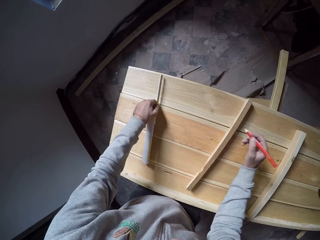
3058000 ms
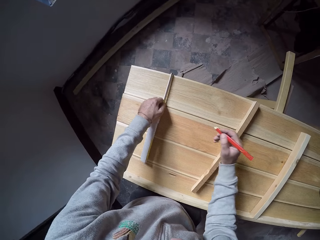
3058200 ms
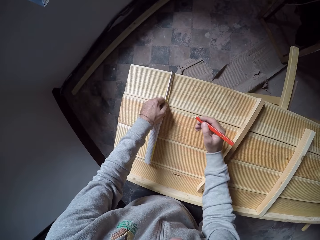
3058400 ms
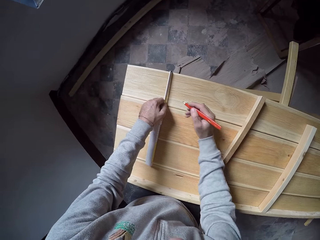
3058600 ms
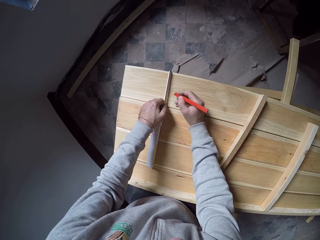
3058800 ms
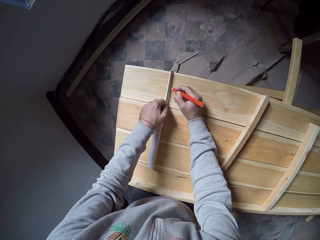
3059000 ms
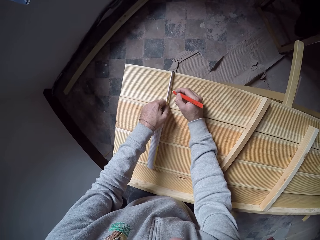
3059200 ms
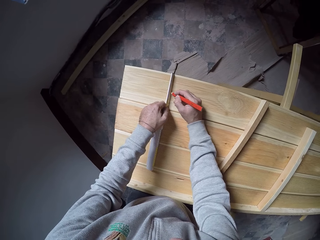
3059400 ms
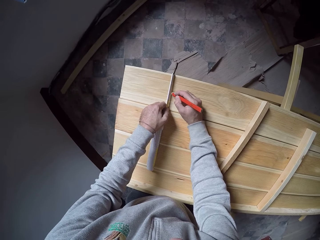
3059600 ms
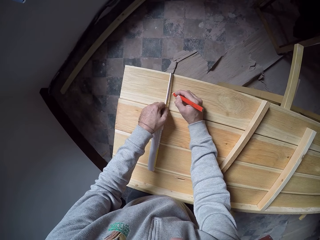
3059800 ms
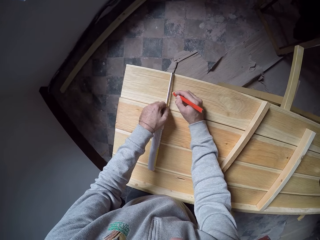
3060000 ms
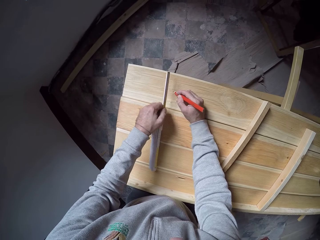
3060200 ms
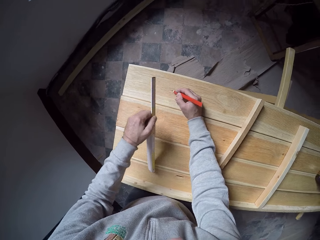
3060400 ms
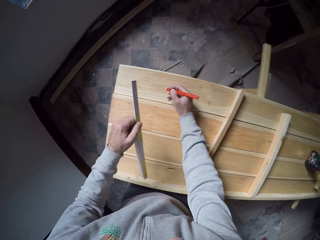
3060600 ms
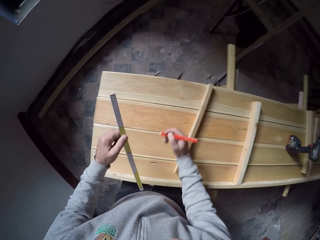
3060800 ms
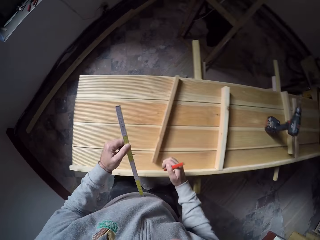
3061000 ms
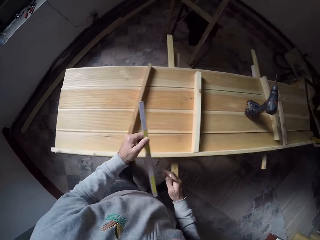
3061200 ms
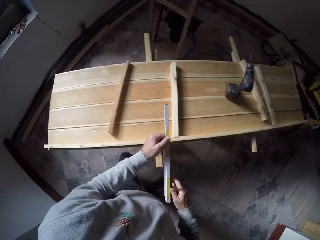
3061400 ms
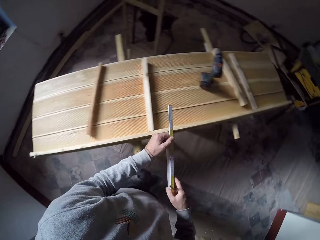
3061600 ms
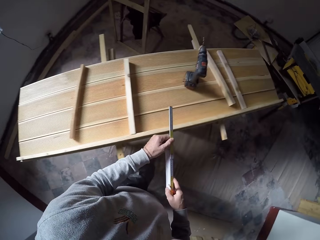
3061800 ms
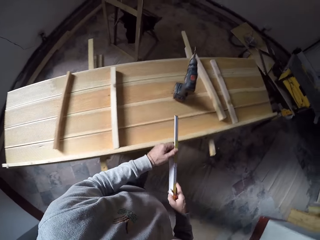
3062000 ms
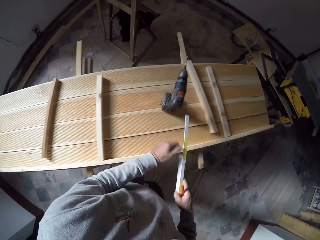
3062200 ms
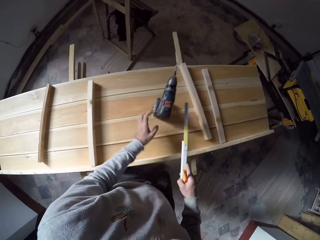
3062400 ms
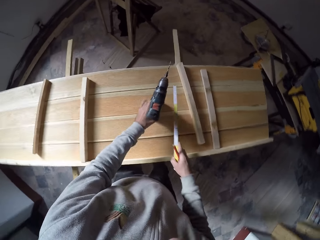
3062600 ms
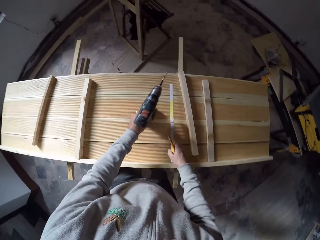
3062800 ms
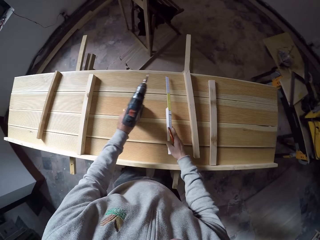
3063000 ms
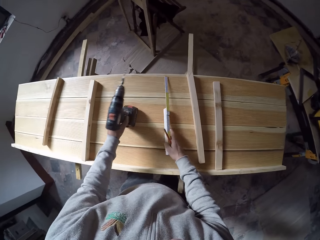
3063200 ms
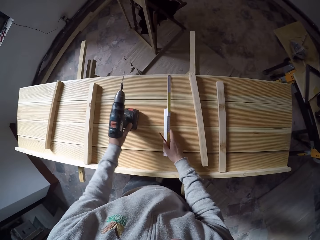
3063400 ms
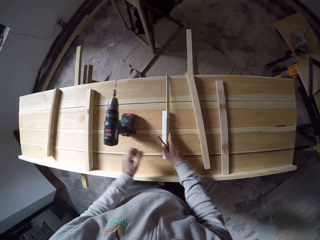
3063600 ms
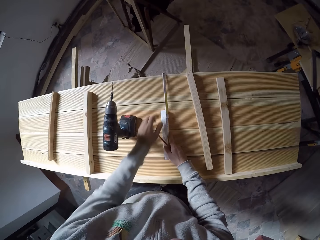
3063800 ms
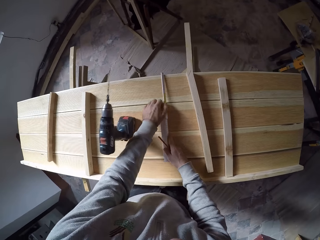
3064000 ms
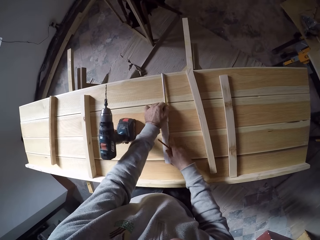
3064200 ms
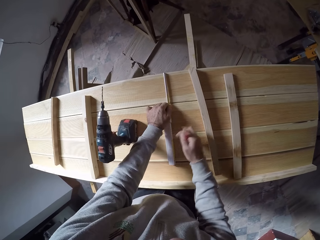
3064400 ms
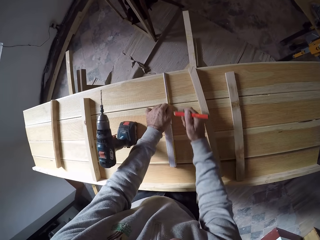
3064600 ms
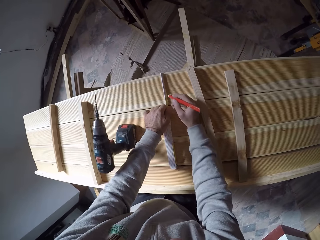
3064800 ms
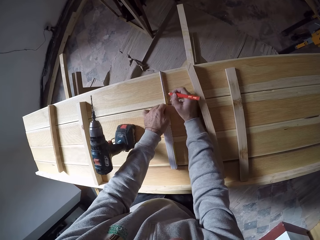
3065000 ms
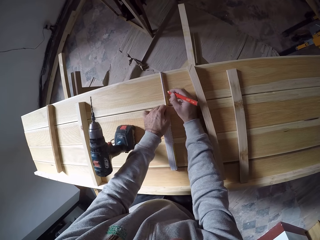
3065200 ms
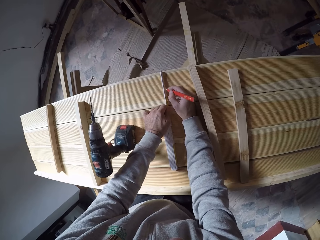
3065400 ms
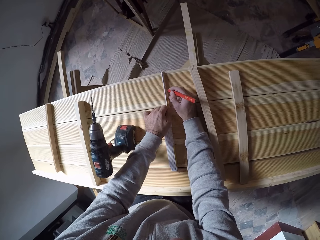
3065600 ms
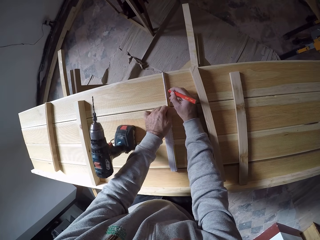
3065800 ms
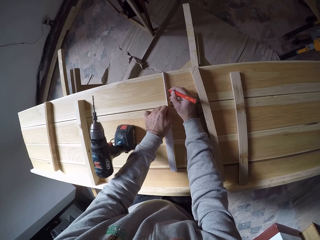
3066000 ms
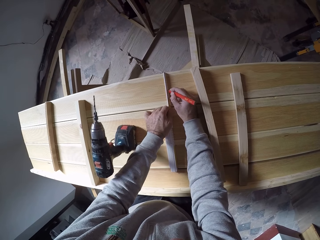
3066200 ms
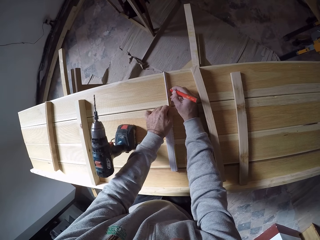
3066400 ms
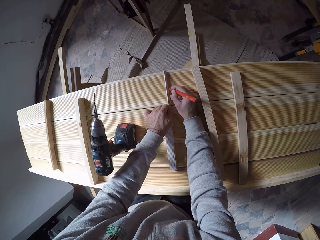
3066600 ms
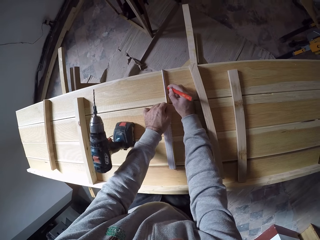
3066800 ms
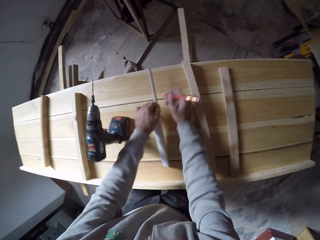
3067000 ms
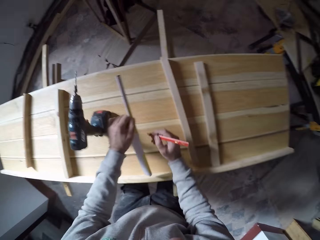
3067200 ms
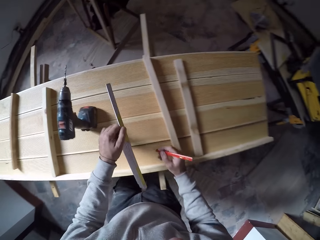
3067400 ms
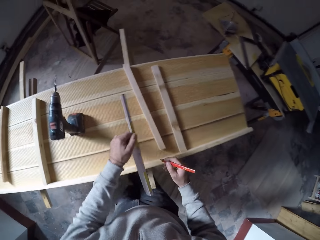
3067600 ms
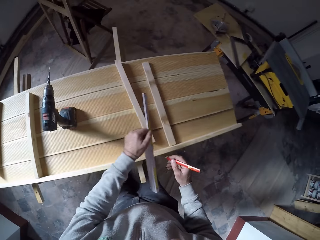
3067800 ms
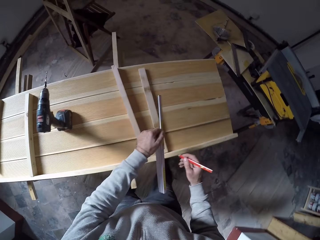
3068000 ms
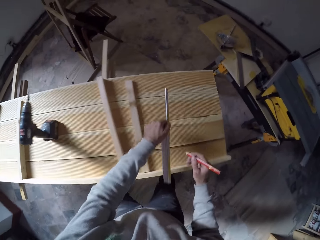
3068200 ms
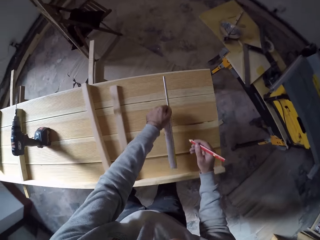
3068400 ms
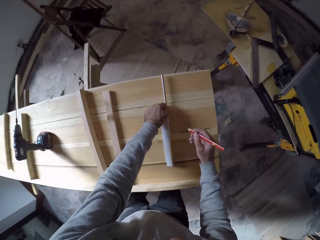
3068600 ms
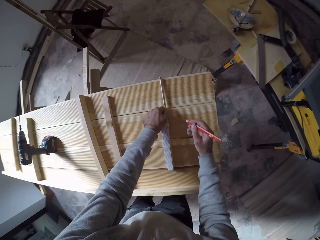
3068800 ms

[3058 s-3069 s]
The camera wearer holds a measuring ruler up. They place the measuring ruler on a wood. They write on the wood with a pen. They move to the right side. They move the driller. They put the measuring ruler on the wood. They measure the wood with the ruler. They write on the wood with the pen. They hold up the ruler and the pen.

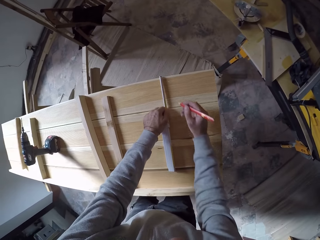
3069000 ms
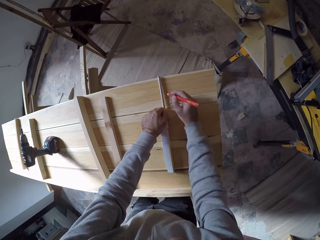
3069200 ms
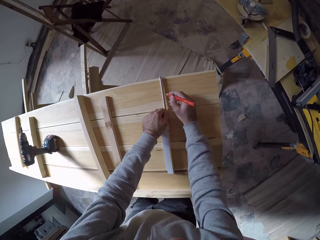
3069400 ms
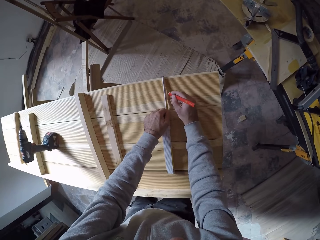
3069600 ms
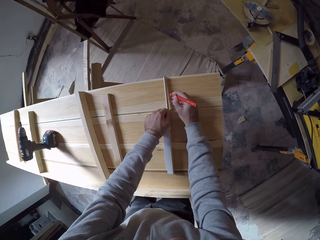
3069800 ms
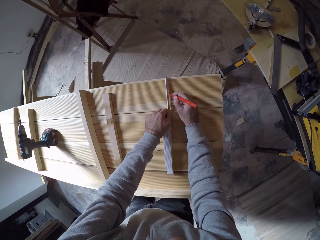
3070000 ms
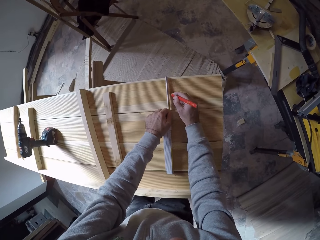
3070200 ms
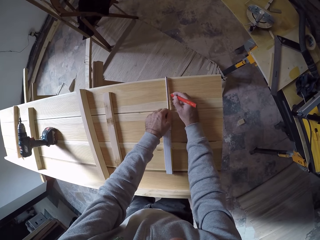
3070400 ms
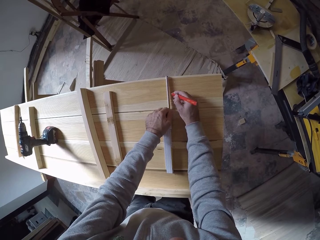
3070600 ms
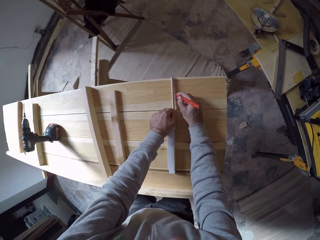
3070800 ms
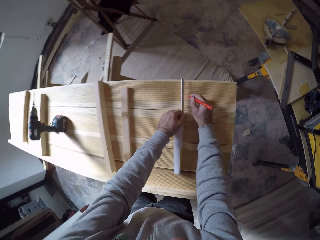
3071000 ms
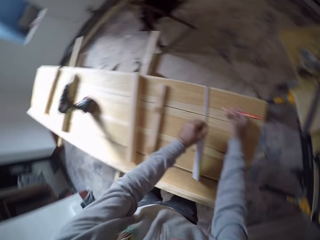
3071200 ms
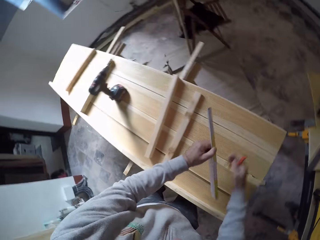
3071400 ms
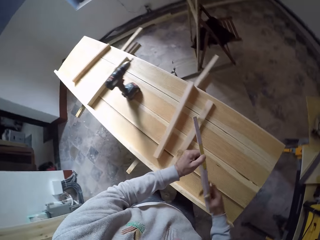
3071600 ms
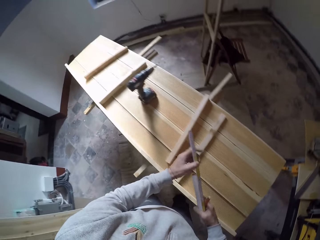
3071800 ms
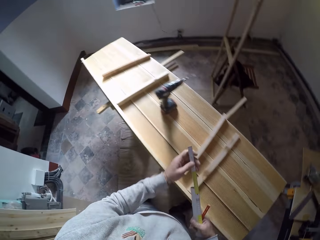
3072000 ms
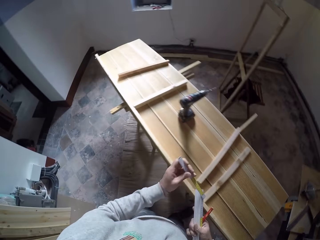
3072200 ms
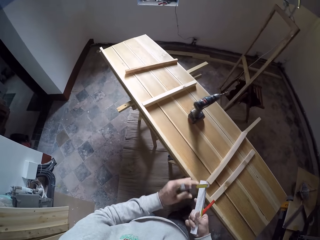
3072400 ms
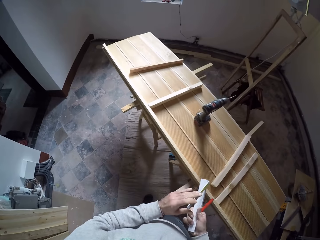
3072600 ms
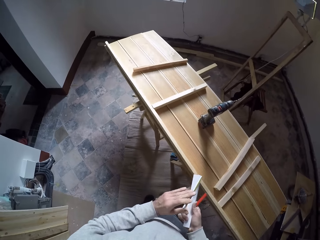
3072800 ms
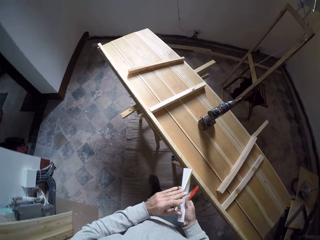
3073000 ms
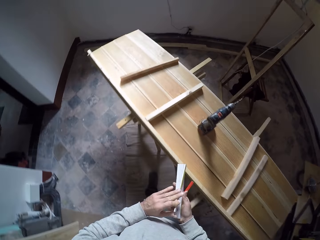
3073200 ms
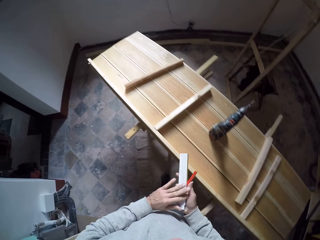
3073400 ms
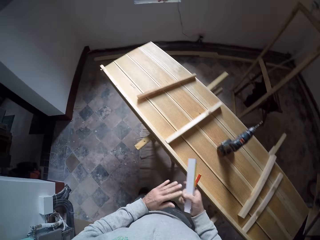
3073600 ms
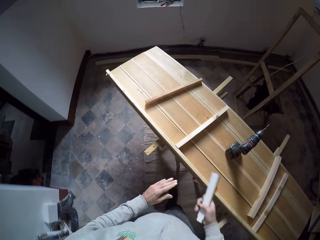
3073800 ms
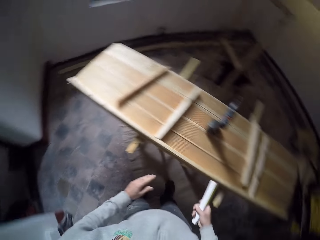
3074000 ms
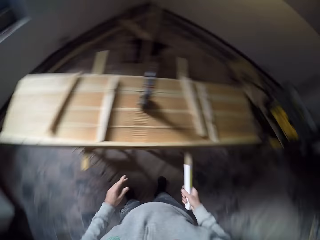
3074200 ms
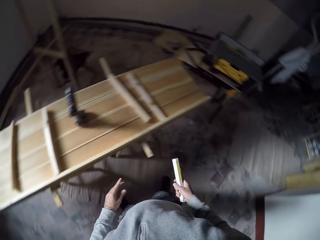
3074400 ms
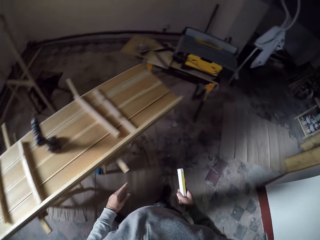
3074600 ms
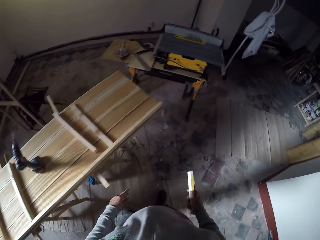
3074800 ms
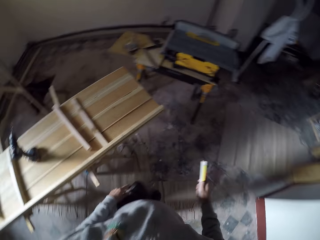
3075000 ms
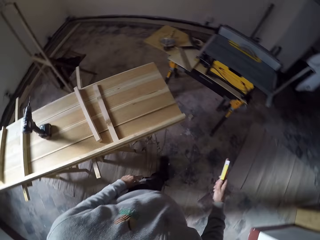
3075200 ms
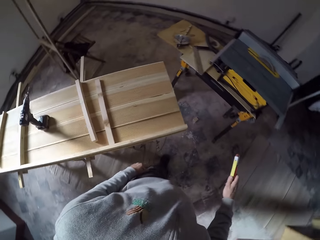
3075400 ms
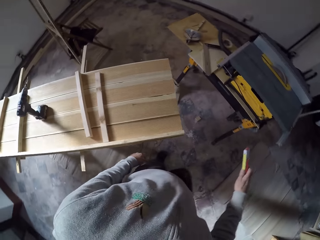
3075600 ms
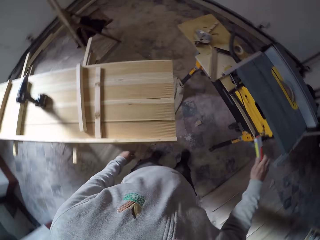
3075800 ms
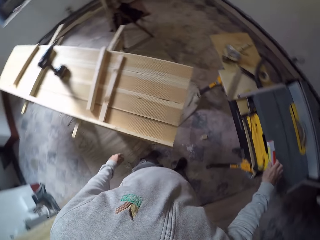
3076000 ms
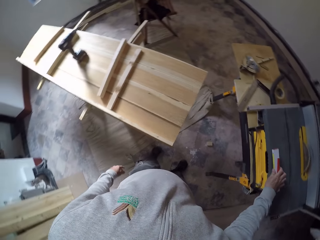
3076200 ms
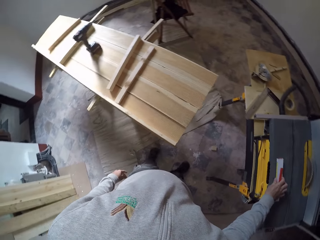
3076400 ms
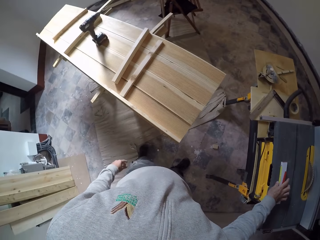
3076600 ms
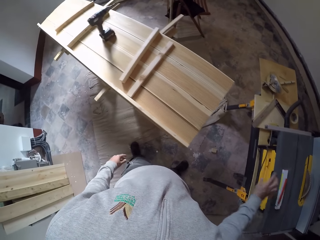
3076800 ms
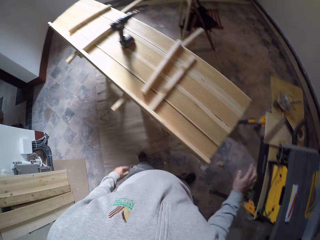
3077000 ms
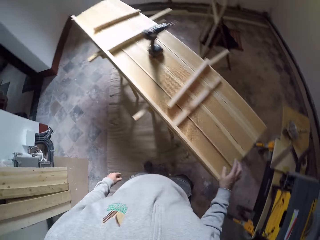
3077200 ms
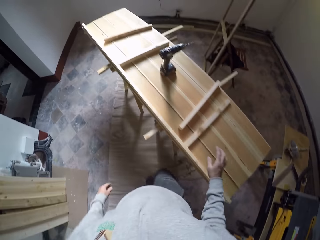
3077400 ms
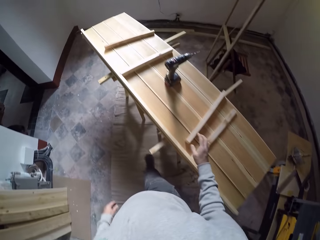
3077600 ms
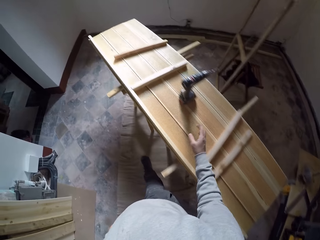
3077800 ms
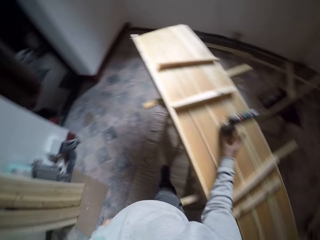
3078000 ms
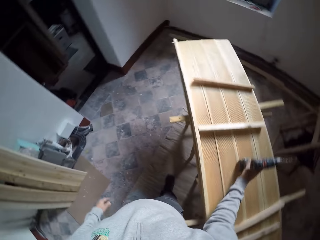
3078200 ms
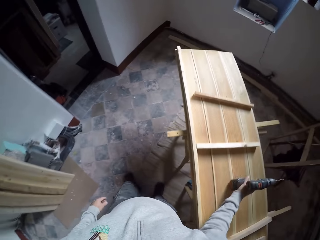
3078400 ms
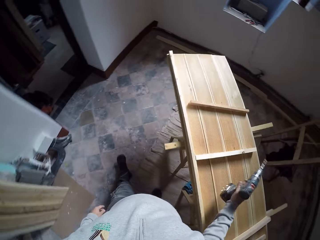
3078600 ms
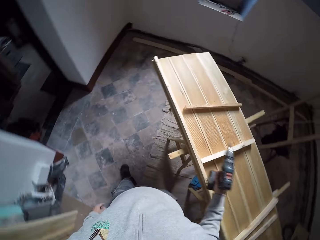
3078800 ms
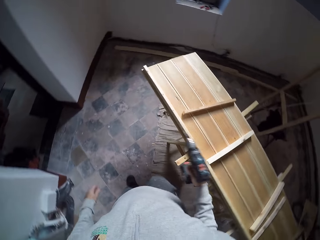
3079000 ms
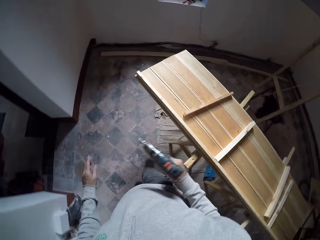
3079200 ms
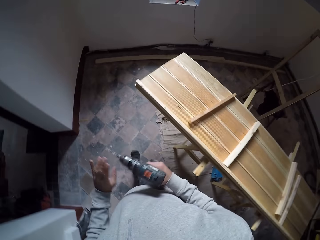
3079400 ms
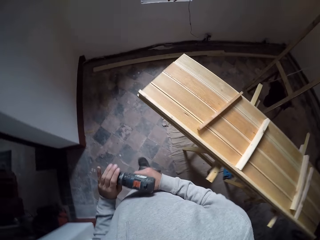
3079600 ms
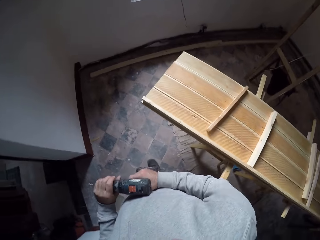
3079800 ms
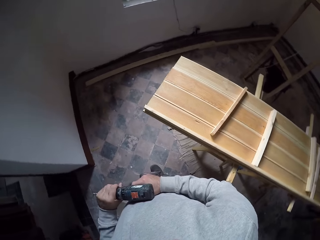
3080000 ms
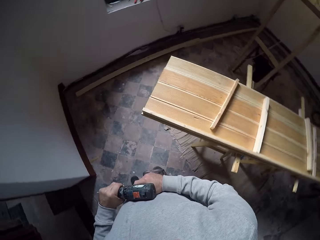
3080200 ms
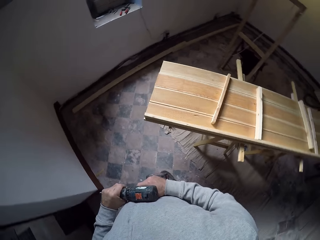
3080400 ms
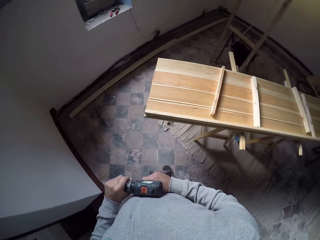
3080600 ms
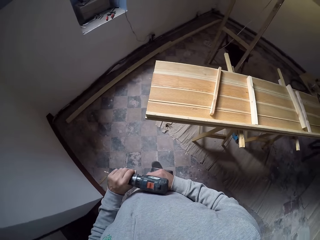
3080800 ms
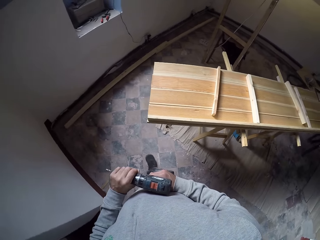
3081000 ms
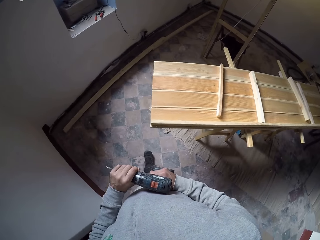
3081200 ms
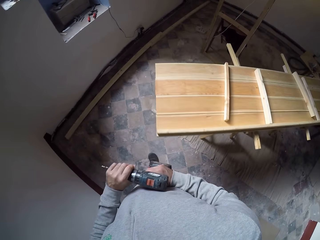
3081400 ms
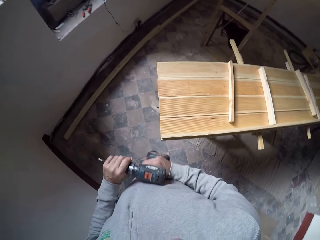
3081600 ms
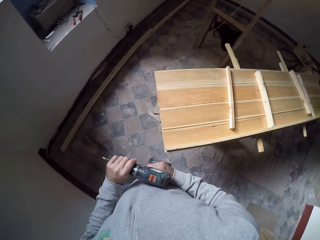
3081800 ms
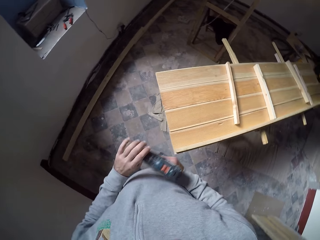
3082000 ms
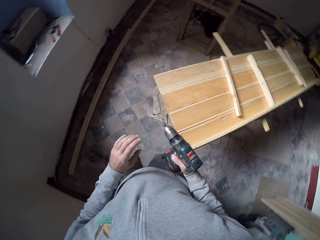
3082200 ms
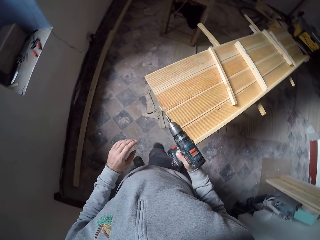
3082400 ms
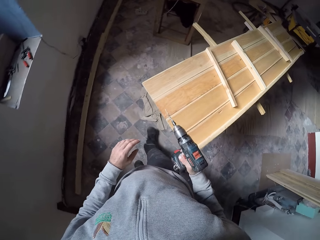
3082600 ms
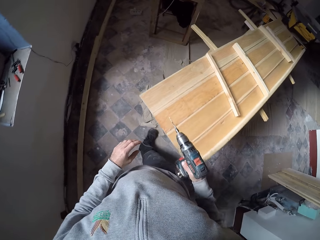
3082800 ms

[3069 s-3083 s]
The camera wearer places a ruler on a wood. They write on the wood with the ruler. They hold up the ruler and a pen. They fold the measuring ruler. They look around. They place the ruler and the pen on a machine. They move towards the wood. They pick up a drilling gun or driller. They hold the driller gun. They adjust the driller.
